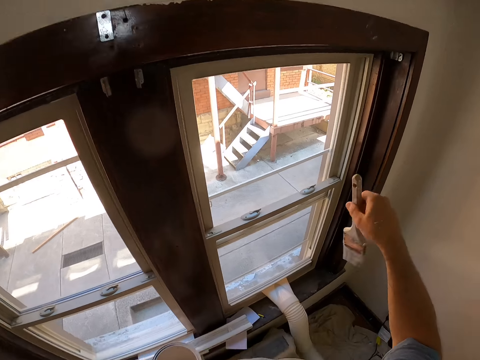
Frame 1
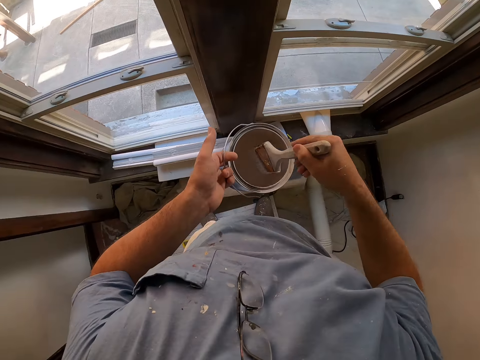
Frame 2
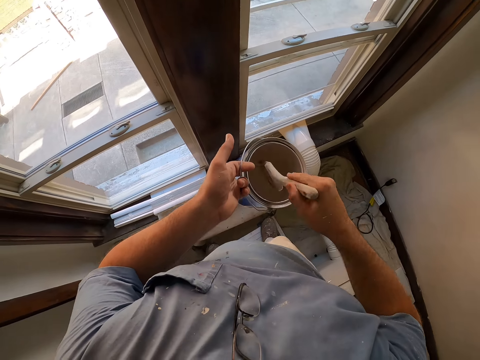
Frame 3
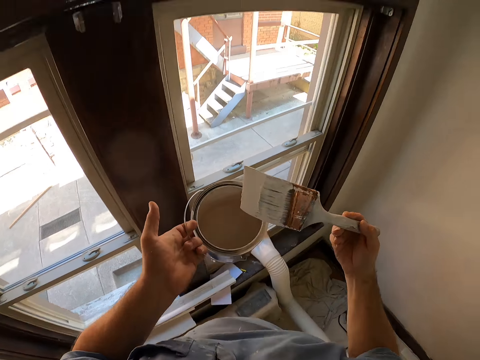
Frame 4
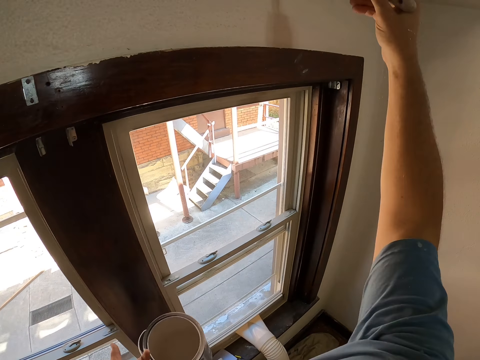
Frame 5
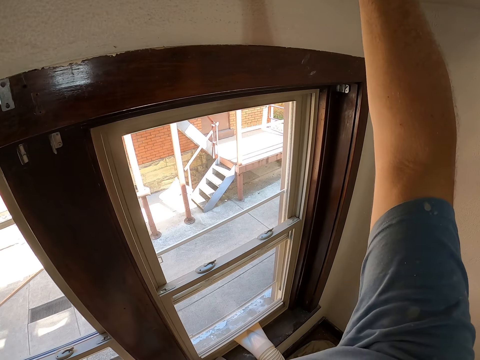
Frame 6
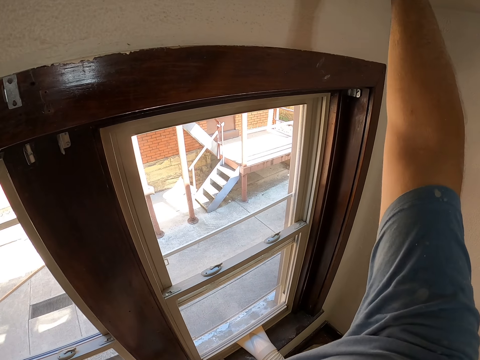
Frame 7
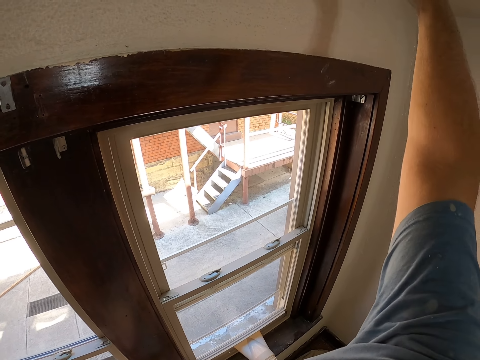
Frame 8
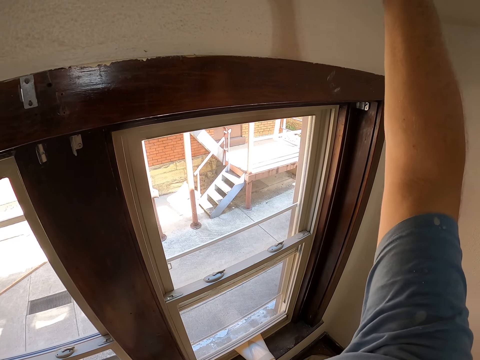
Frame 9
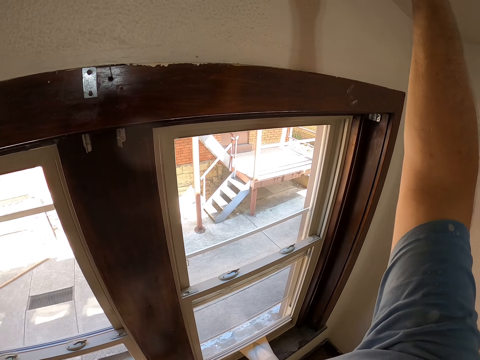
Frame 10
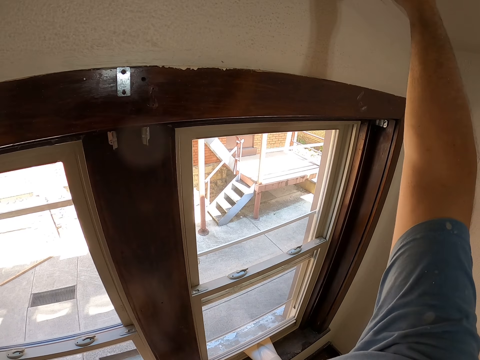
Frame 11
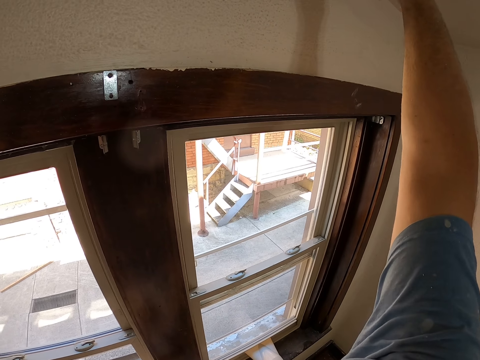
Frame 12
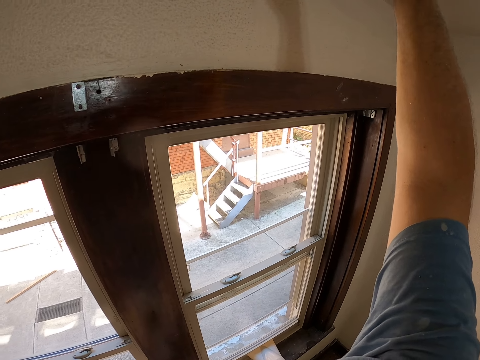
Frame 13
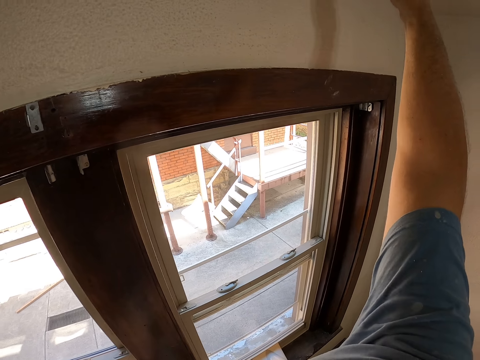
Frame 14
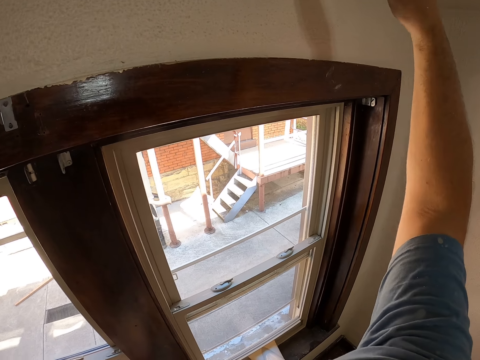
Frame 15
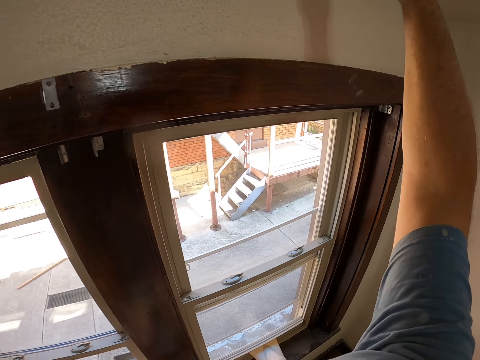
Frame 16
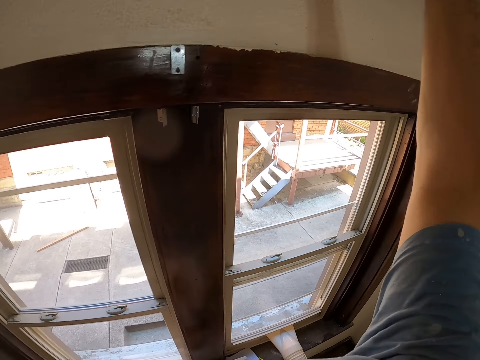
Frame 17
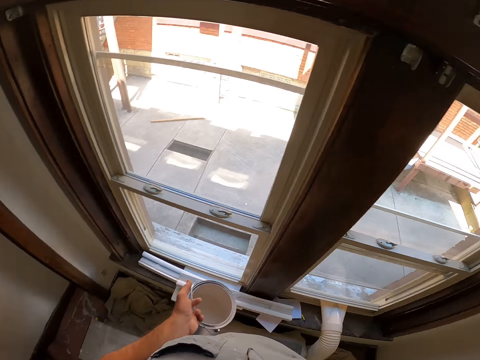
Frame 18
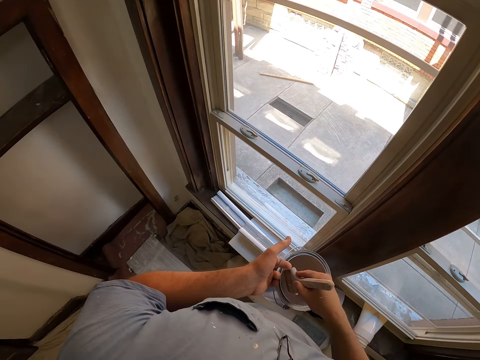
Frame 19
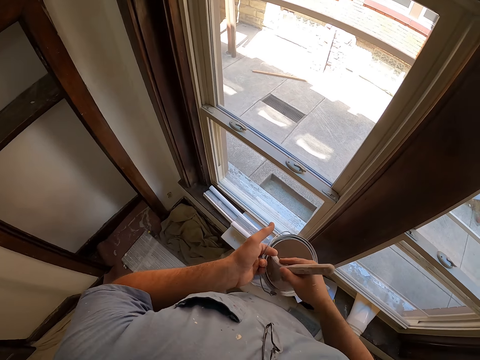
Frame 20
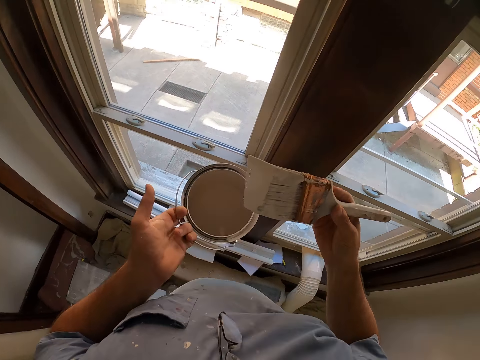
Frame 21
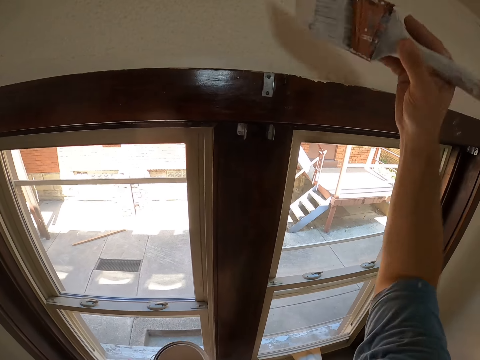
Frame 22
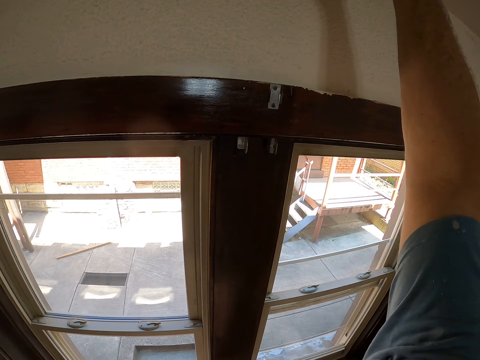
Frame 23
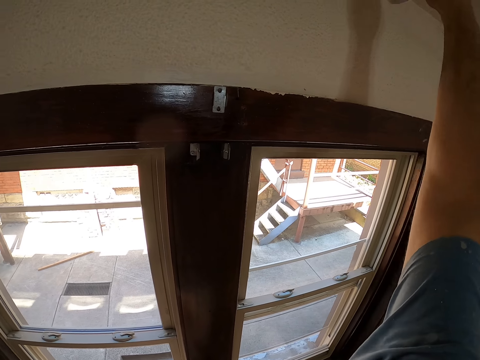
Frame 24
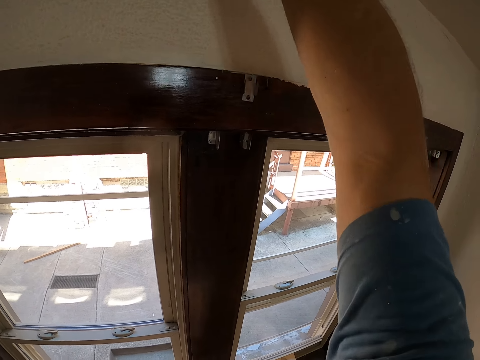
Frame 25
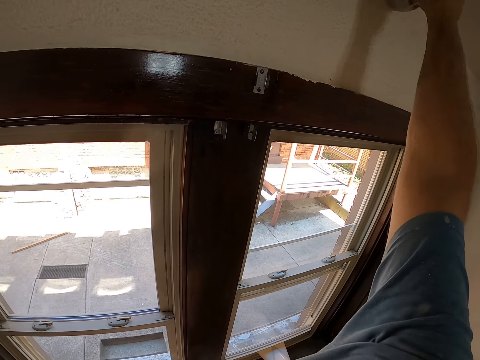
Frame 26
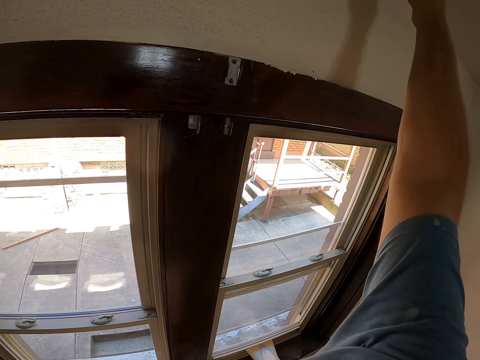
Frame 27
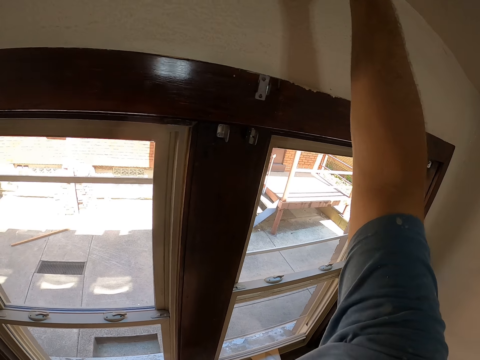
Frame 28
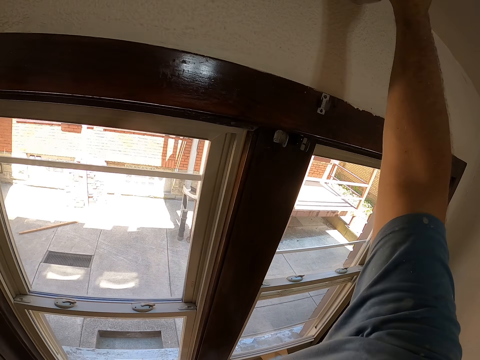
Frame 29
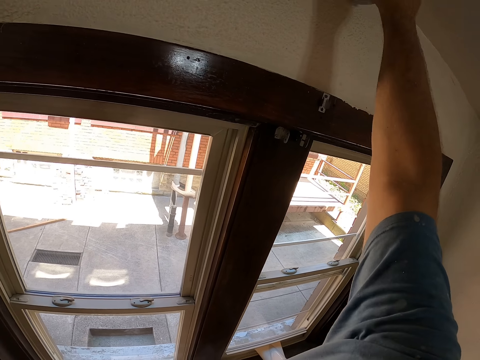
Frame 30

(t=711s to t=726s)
The camera wearer dips the paint brush in the paint tin. They paint the wall with the paintbrush. They dip the paint brush in the paint tin again. They paint the wall with the paintbrush again.

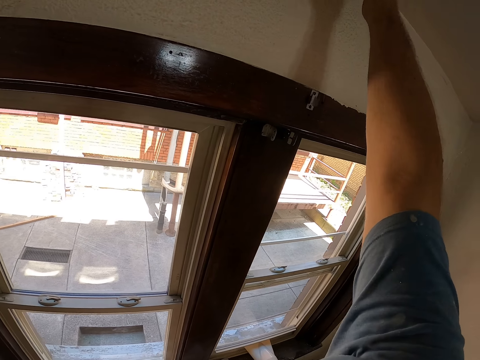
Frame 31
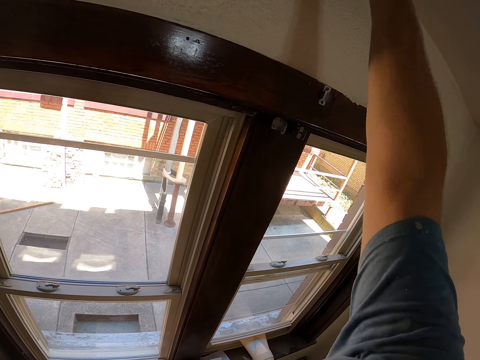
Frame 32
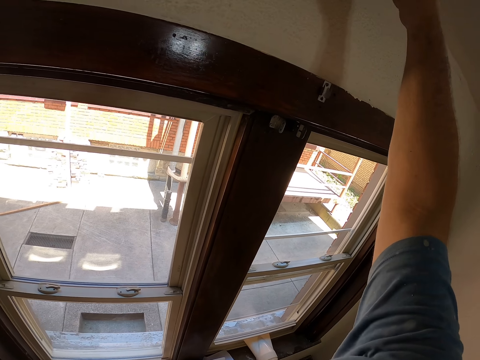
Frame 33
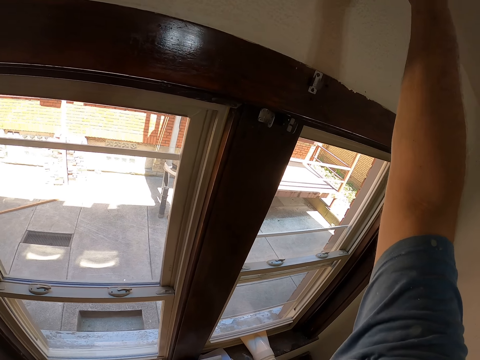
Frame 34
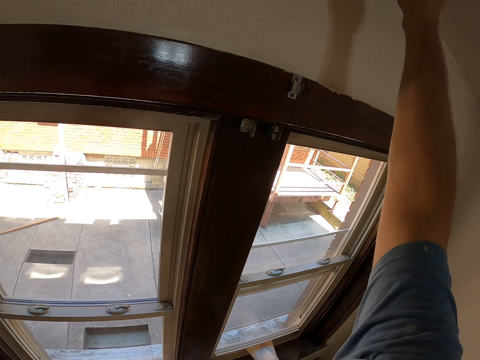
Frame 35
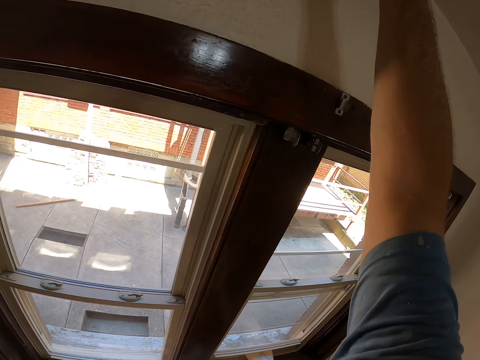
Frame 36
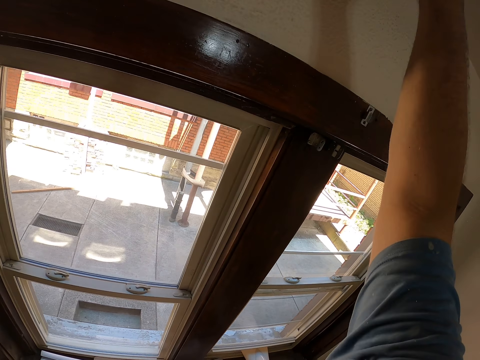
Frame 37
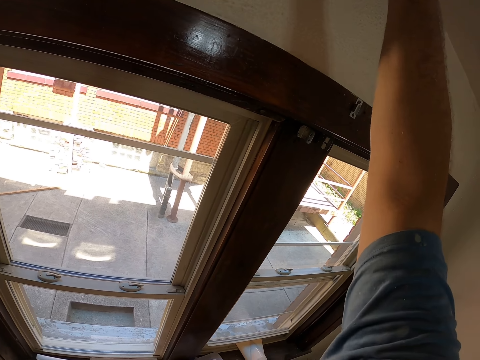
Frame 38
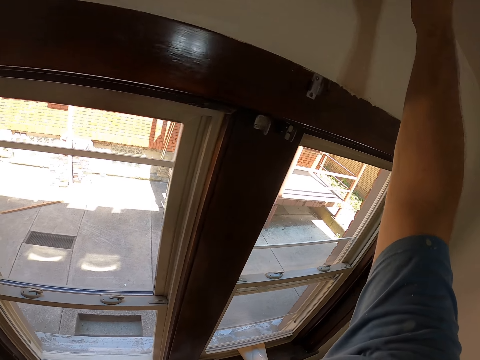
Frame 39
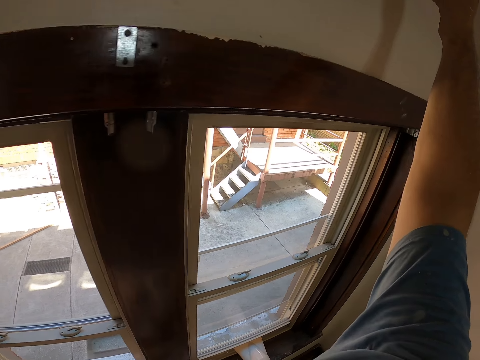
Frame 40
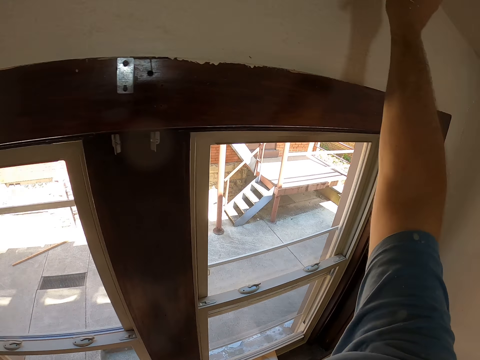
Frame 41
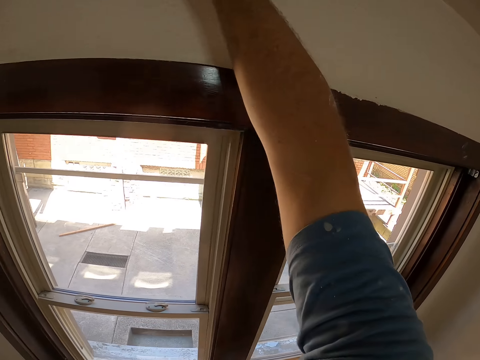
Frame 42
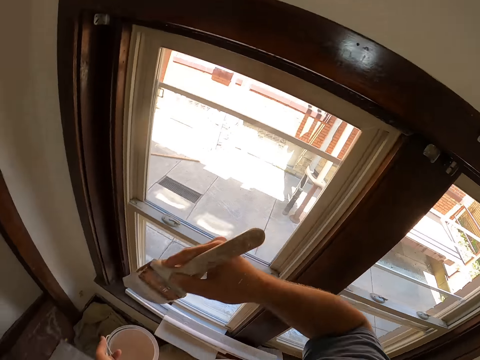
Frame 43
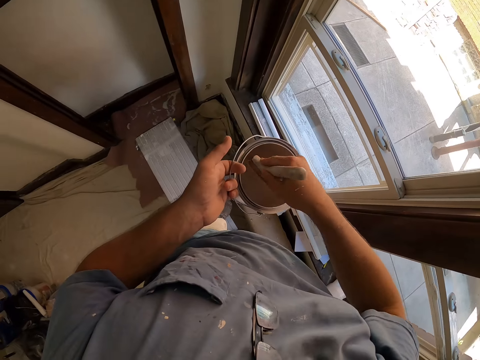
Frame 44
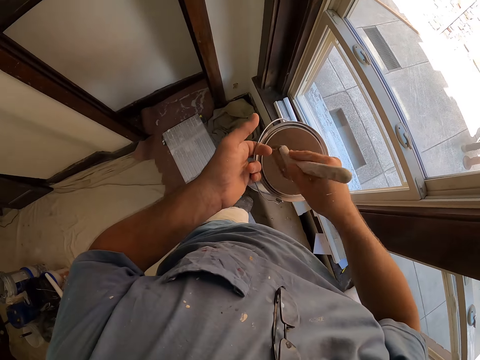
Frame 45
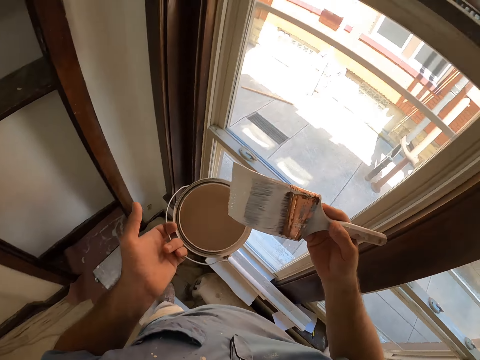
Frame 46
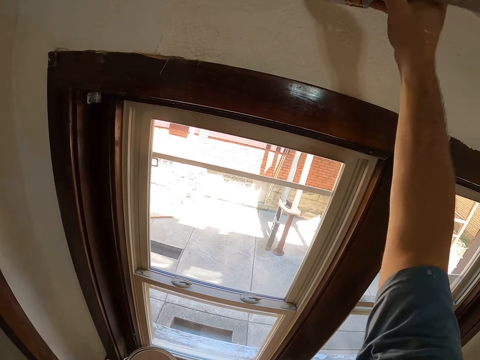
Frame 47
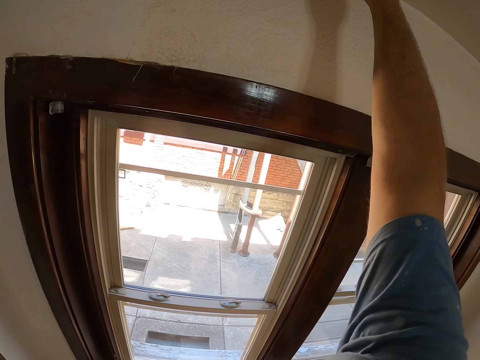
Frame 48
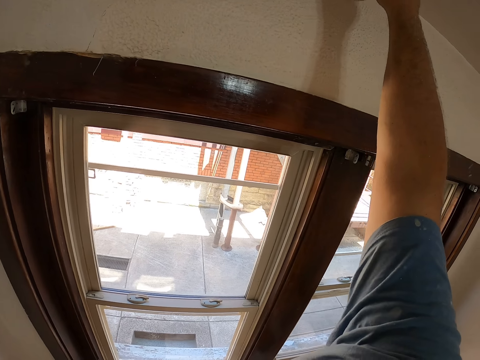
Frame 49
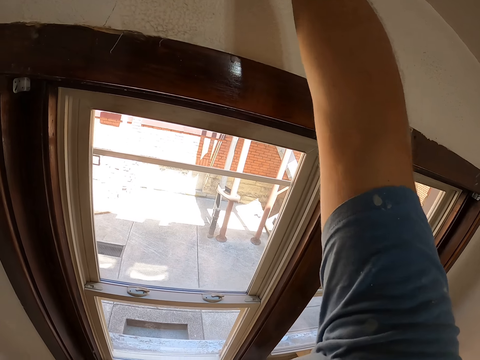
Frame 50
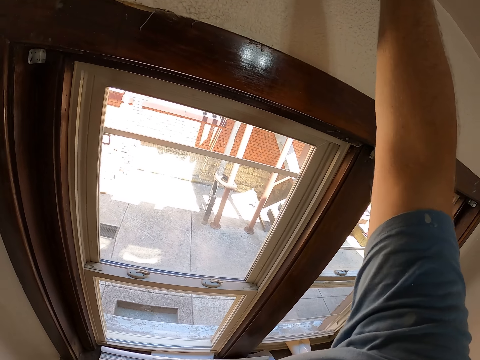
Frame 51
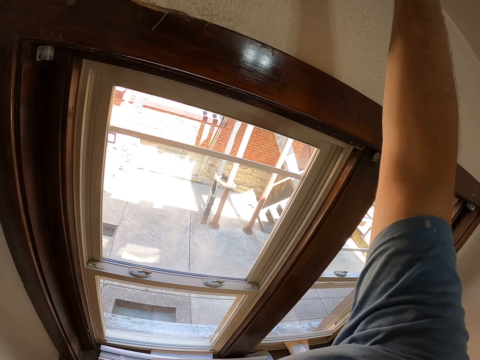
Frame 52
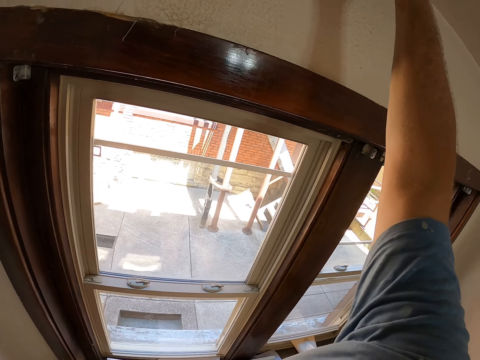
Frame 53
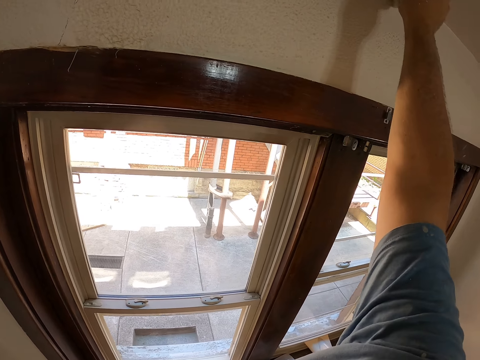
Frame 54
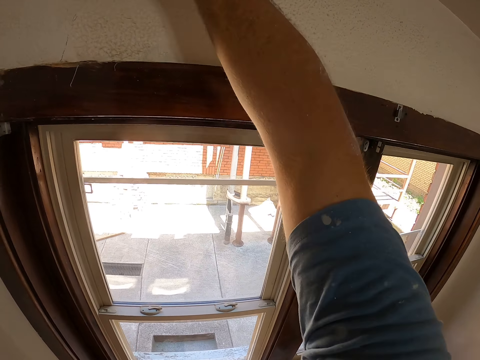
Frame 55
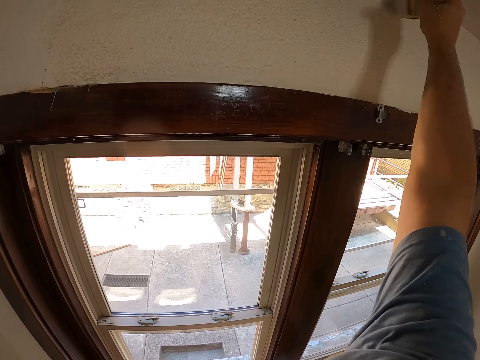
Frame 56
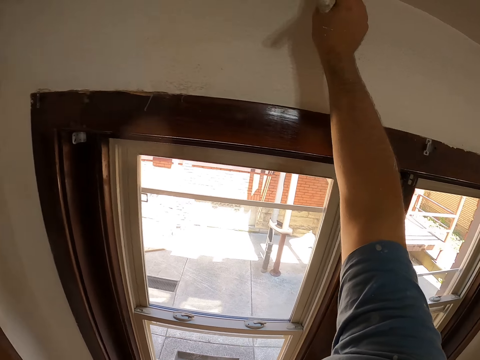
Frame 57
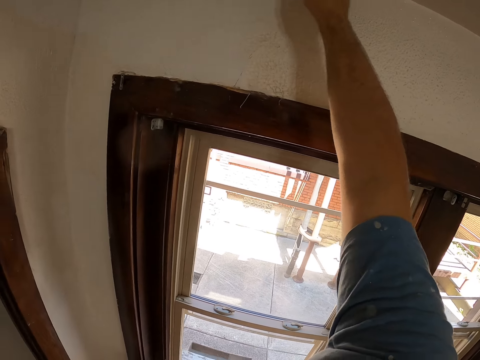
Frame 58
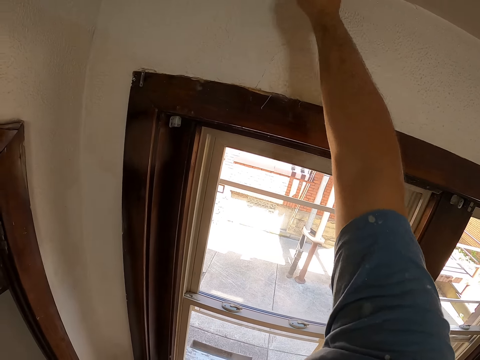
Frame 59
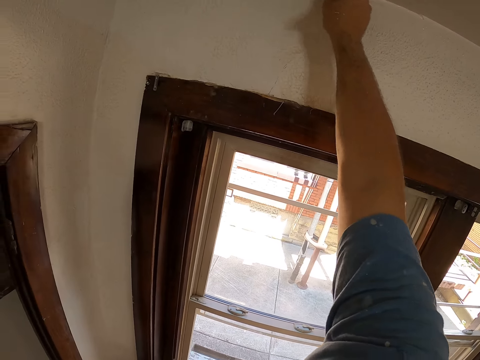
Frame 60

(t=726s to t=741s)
The camera wearer dips the paint brush in the paint tin. They paint the wall with the paintbrush.
